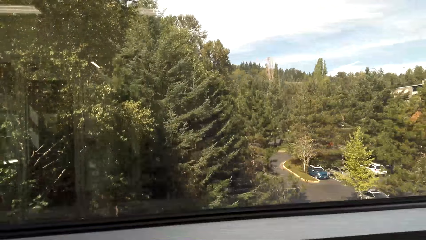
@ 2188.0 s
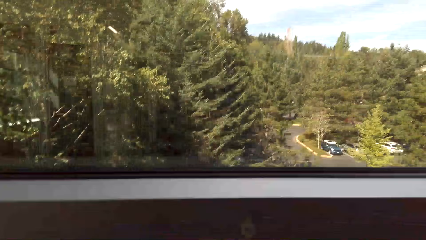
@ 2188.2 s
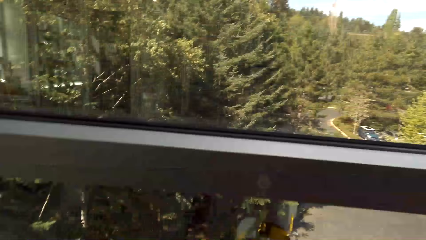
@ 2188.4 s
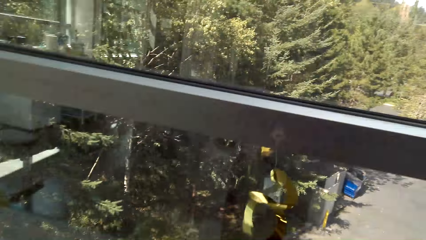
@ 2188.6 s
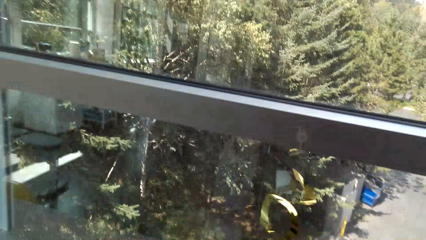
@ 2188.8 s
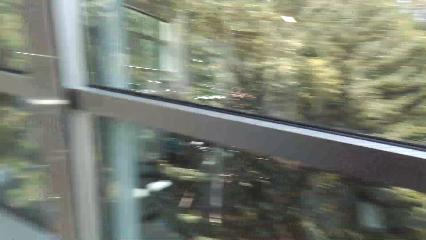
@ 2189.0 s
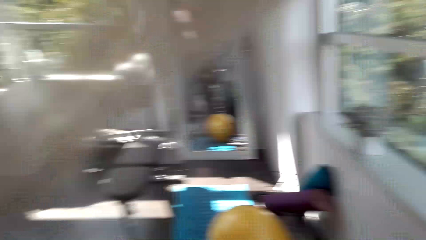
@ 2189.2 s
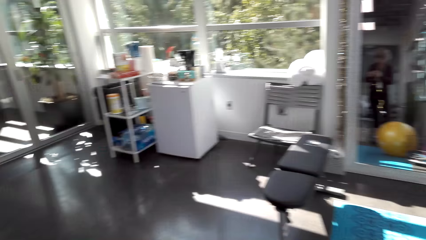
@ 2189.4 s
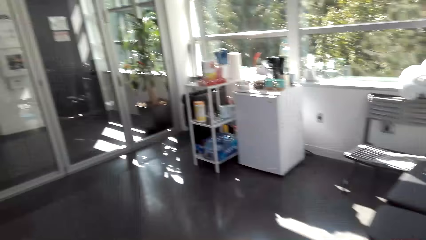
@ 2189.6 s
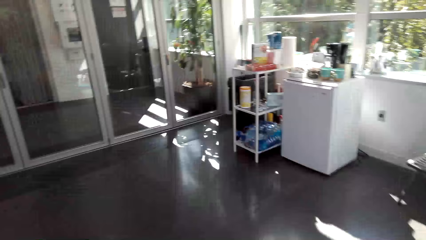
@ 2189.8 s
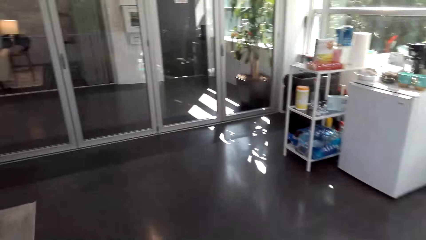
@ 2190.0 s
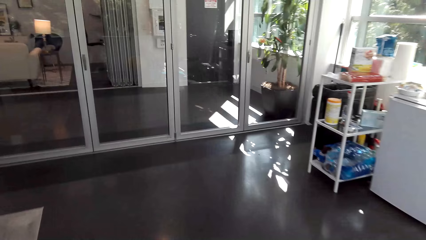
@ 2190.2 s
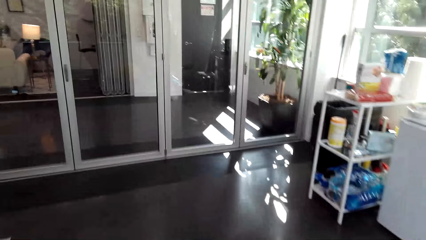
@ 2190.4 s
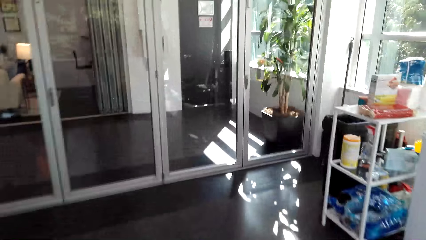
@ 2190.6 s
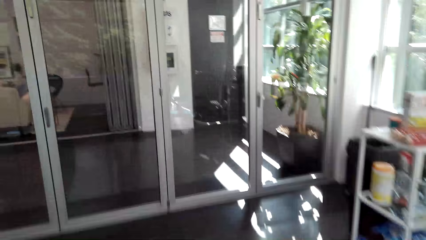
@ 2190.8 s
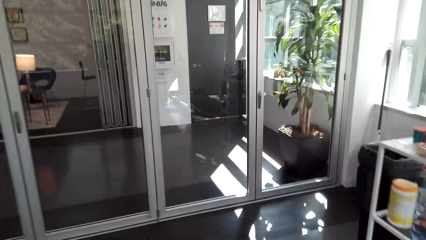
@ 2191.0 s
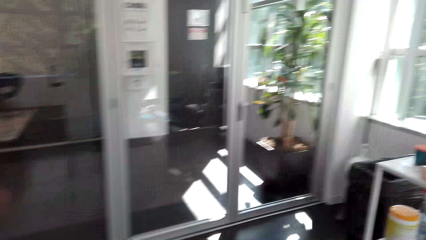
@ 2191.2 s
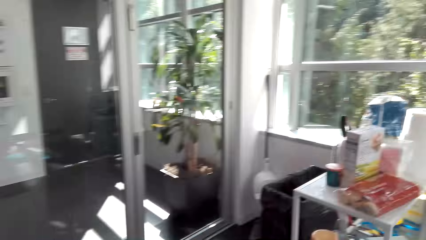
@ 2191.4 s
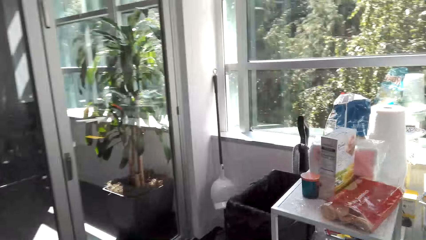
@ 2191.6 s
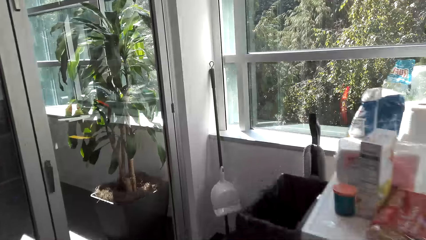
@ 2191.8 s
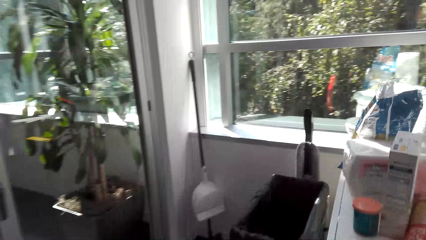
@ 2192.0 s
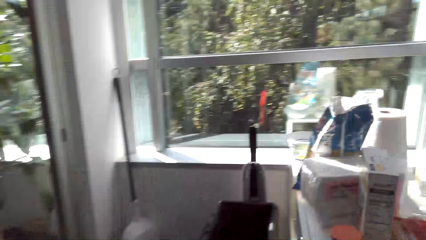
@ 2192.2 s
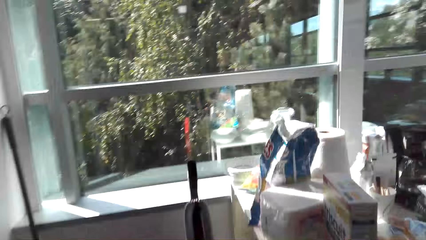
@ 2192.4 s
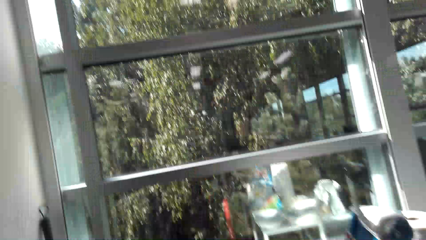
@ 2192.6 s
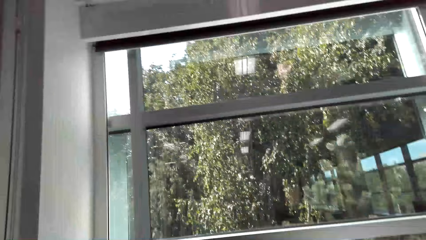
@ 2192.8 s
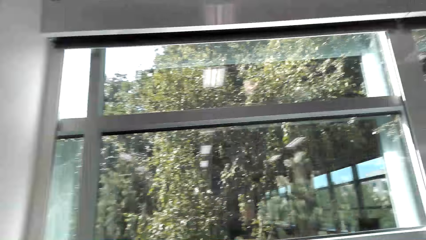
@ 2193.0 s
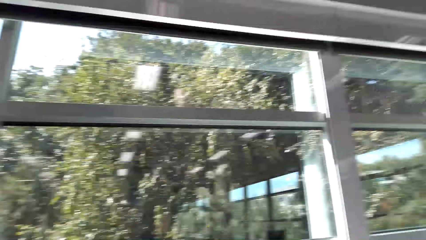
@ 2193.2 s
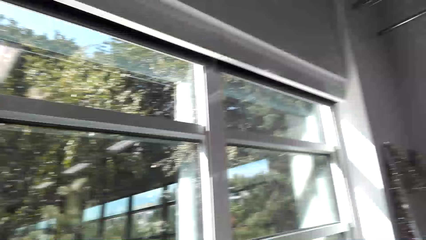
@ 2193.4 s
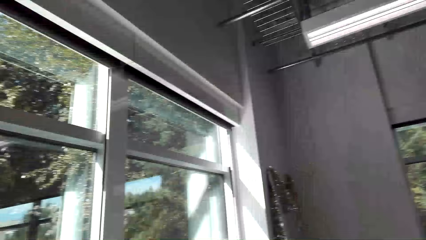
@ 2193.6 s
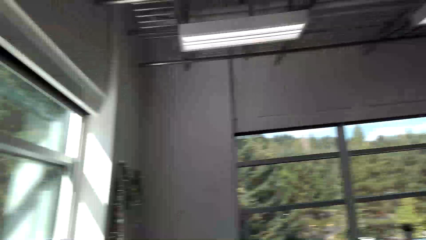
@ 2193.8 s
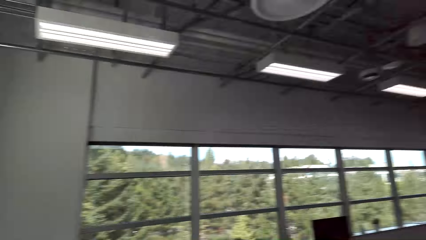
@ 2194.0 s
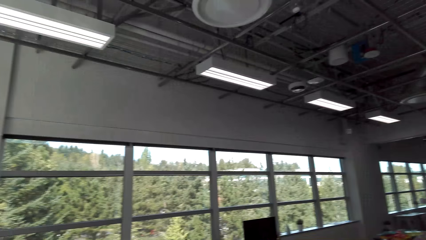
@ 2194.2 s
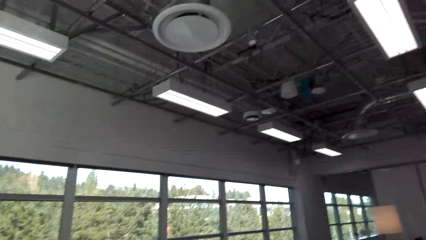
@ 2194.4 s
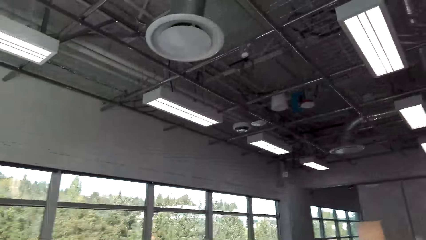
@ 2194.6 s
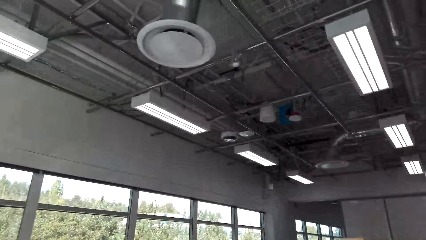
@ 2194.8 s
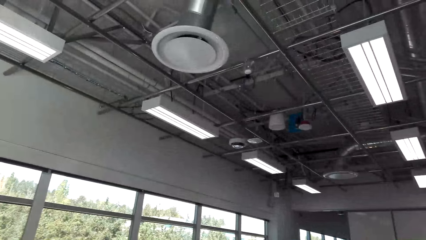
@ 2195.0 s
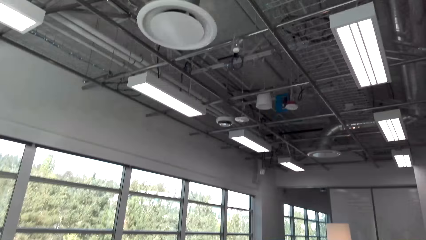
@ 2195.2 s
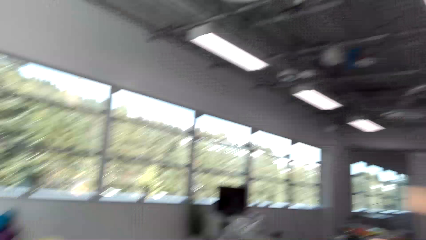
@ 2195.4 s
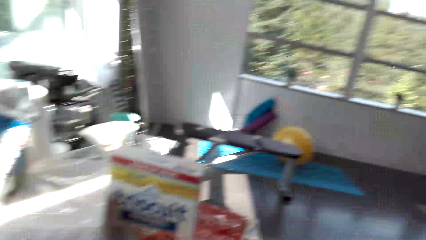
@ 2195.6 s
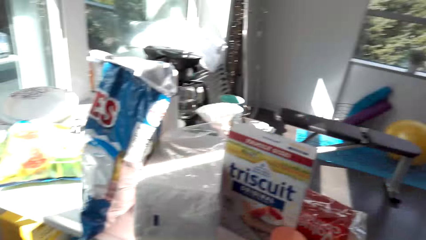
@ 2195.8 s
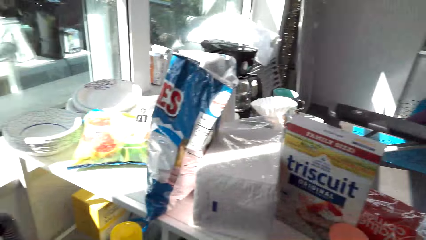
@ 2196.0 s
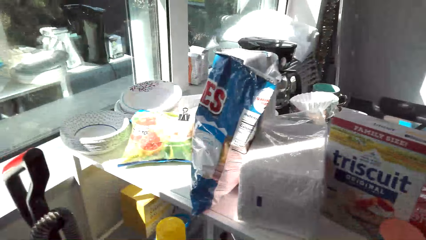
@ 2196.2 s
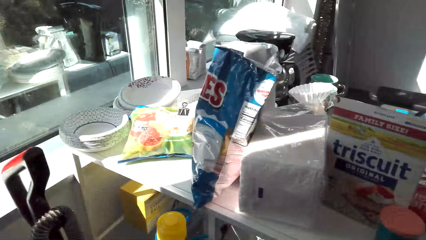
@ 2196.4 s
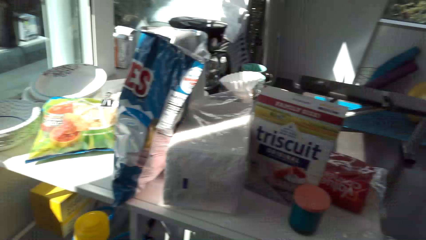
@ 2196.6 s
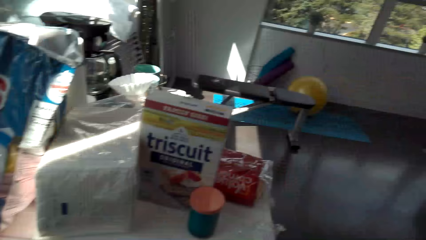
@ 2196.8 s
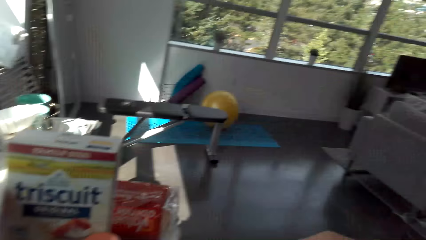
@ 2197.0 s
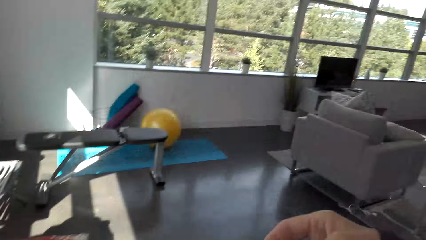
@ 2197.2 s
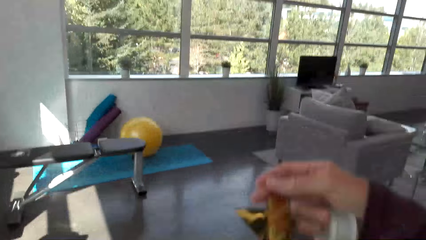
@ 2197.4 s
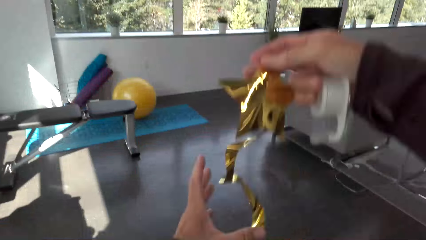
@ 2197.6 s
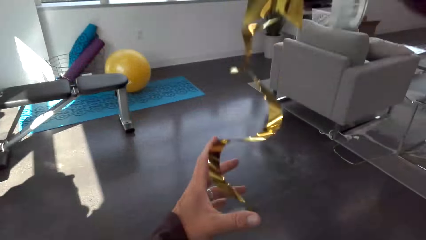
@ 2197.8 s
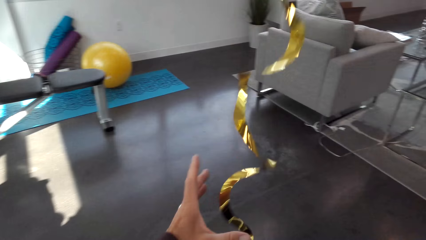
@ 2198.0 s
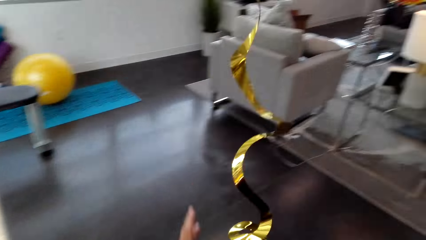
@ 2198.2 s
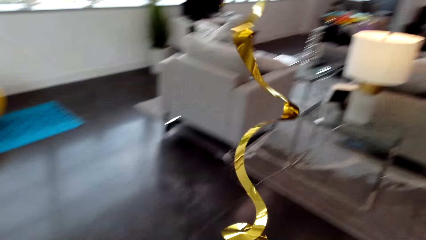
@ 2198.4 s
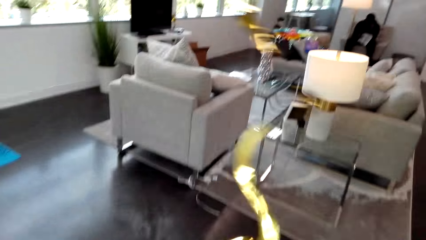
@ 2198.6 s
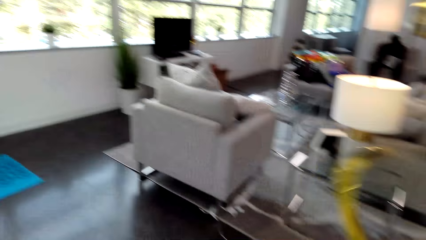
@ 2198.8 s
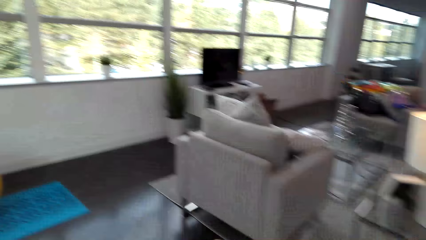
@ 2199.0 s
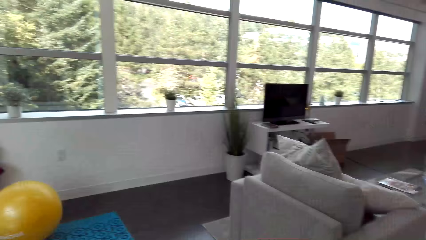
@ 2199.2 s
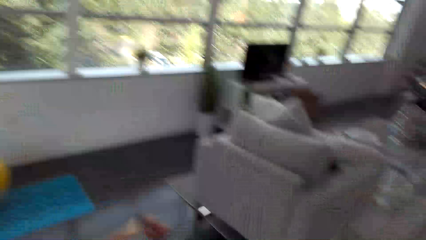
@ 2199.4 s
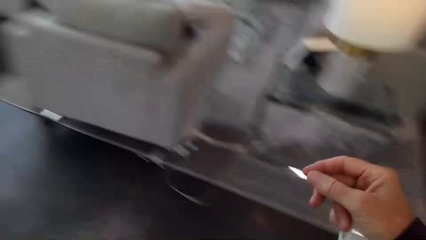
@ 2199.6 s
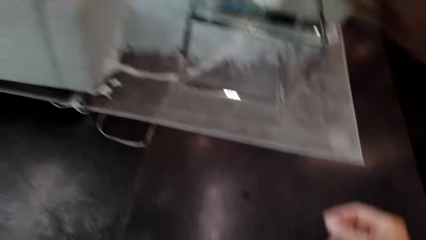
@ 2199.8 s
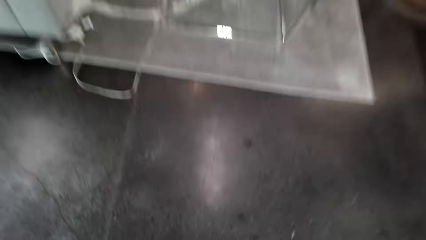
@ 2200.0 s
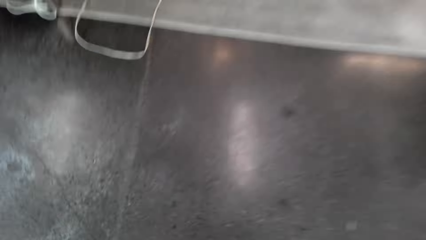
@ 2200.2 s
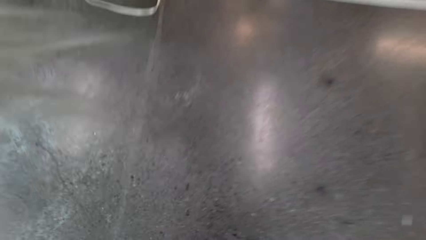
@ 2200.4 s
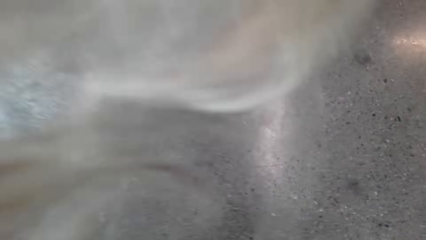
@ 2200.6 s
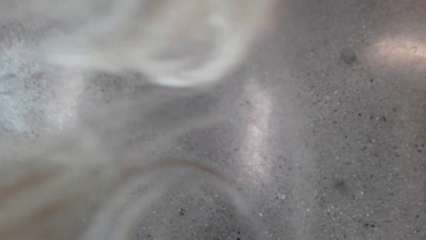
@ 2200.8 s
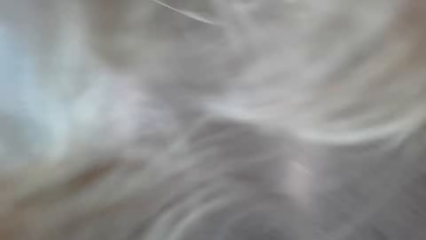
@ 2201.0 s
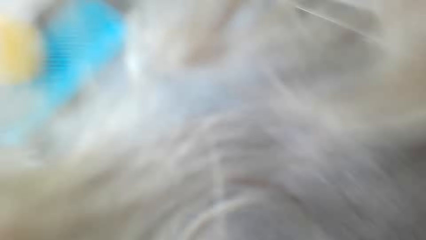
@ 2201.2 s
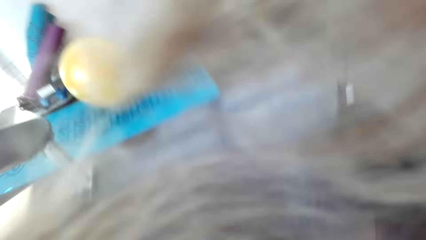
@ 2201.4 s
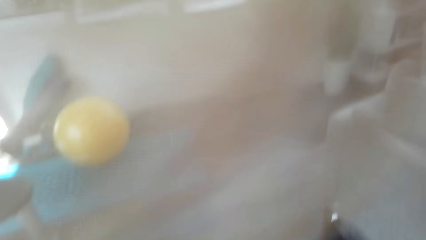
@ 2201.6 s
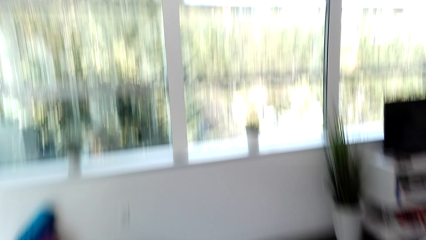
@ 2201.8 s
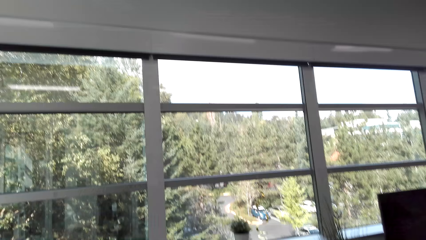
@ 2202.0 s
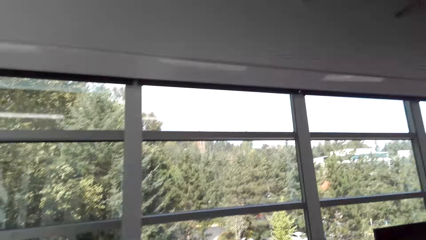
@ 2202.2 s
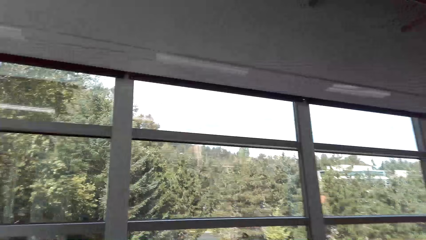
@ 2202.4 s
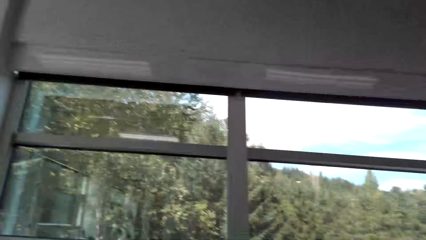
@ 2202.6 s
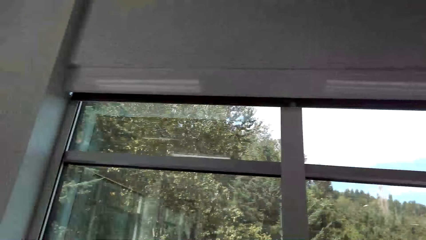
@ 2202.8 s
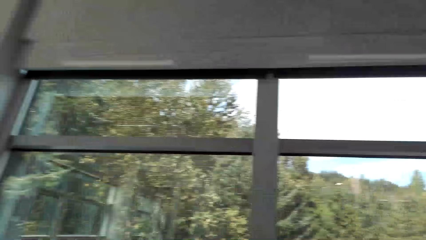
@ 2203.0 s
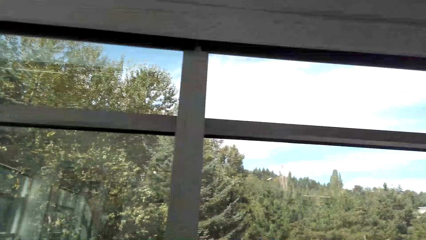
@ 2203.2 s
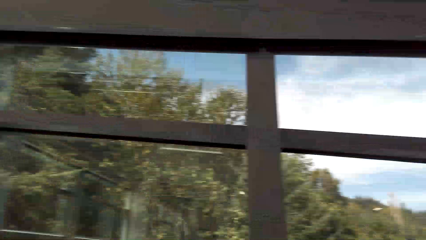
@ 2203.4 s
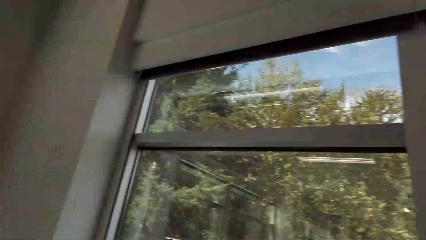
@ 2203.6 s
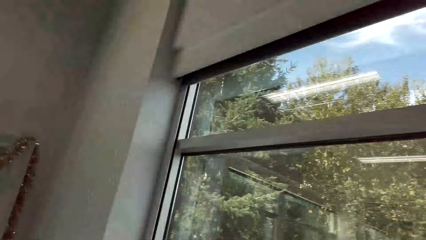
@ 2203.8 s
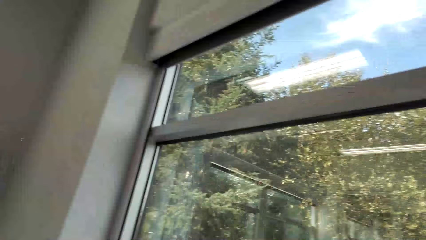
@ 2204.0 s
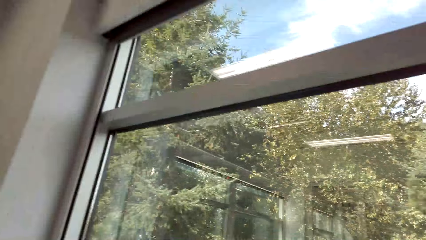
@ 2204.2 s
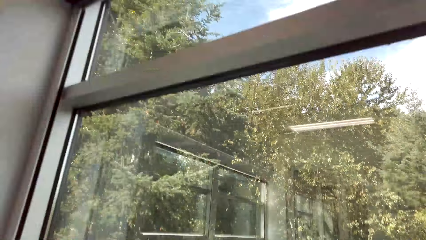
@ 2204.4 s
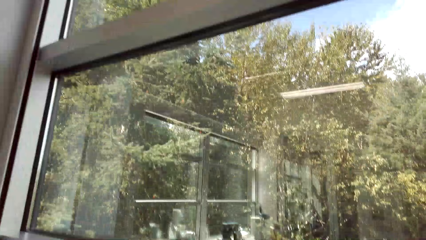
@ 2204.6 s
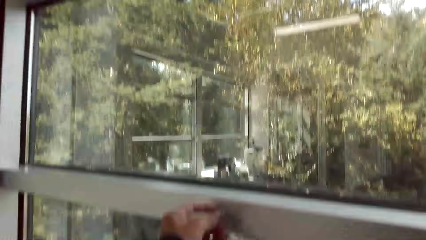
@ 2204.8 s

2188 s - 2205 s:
The camera wearer walks around the house. They hold a decoration, stretch the decorative ribbon, and move towards the window.
